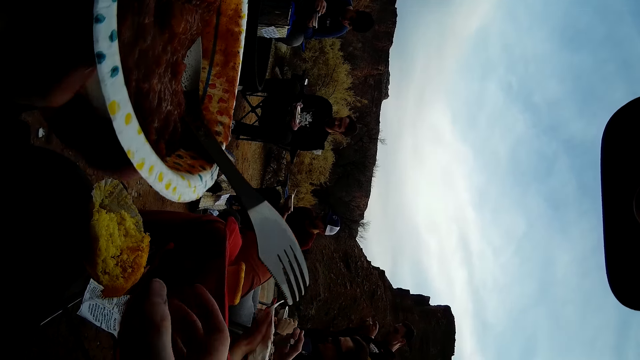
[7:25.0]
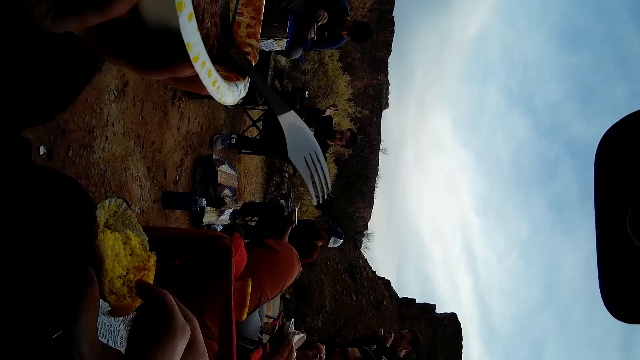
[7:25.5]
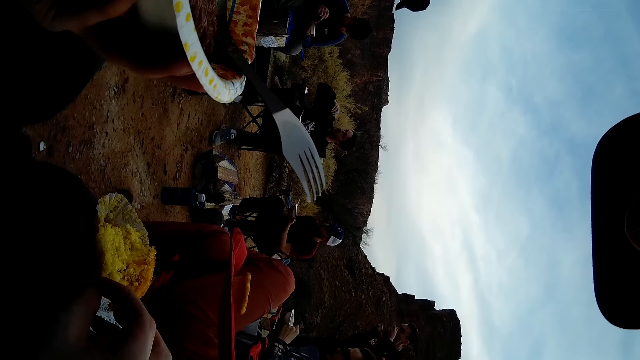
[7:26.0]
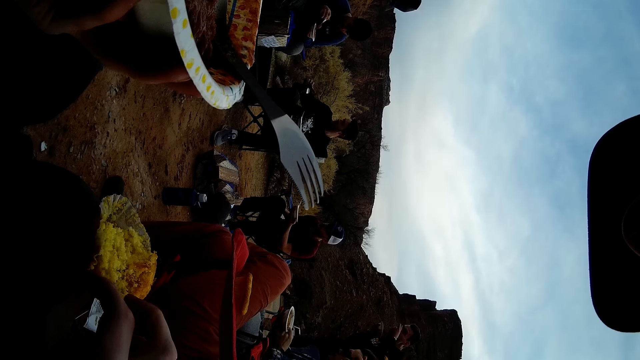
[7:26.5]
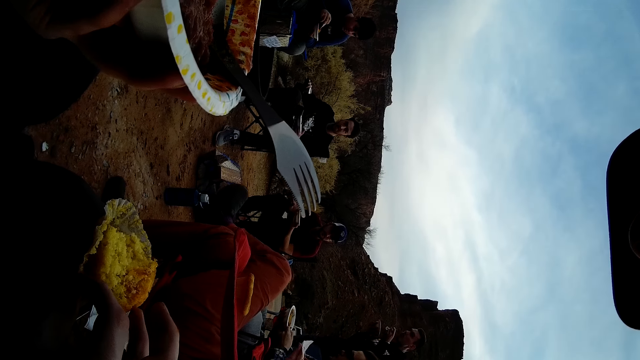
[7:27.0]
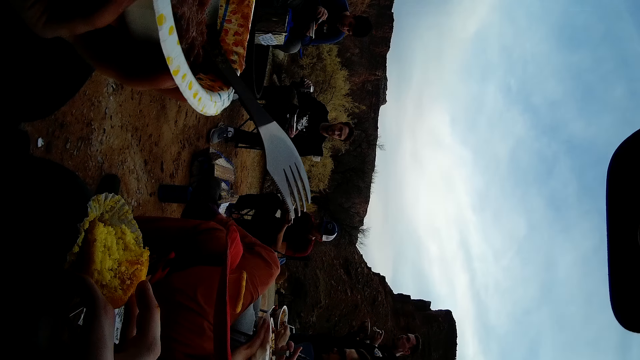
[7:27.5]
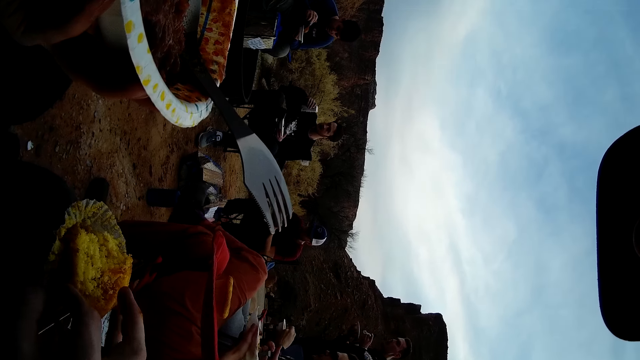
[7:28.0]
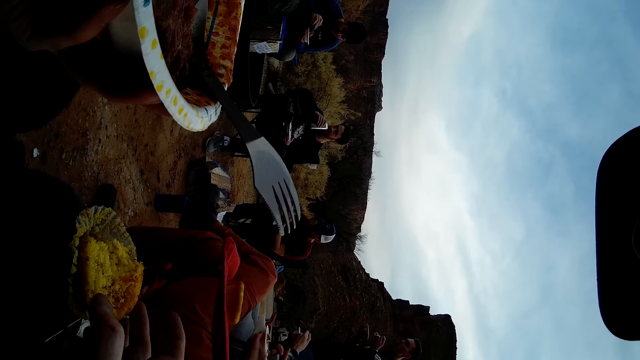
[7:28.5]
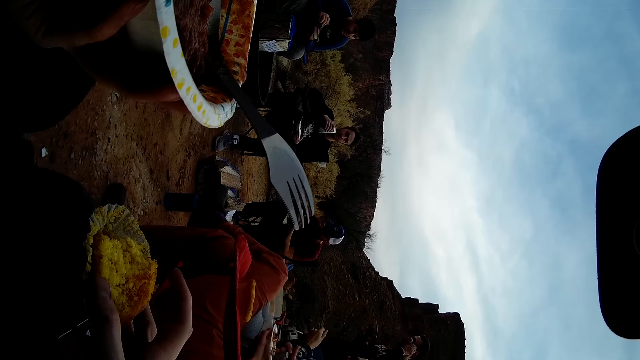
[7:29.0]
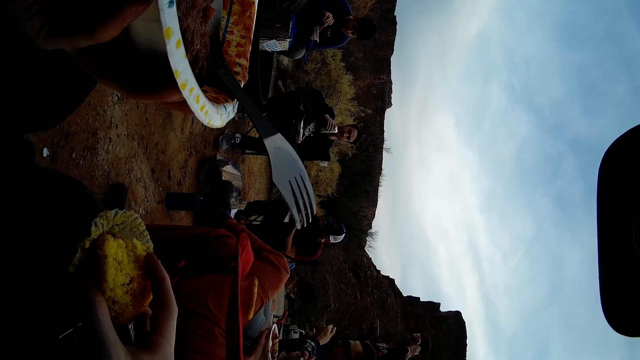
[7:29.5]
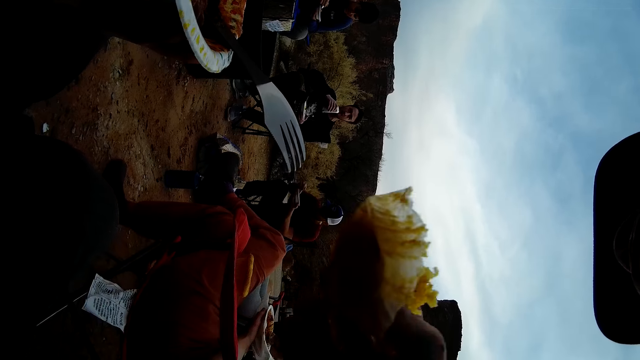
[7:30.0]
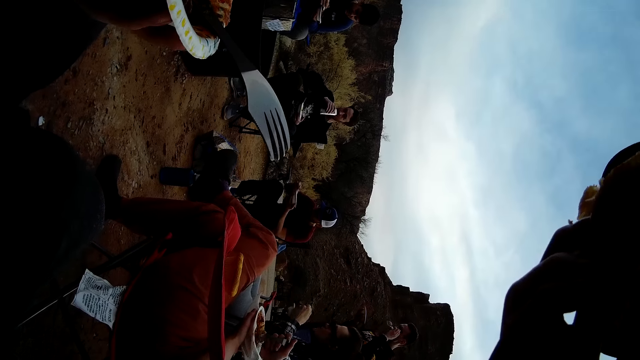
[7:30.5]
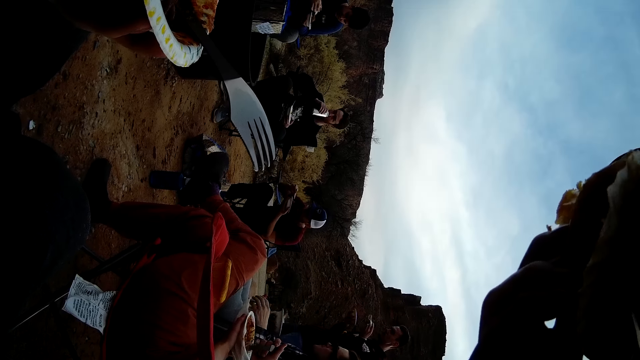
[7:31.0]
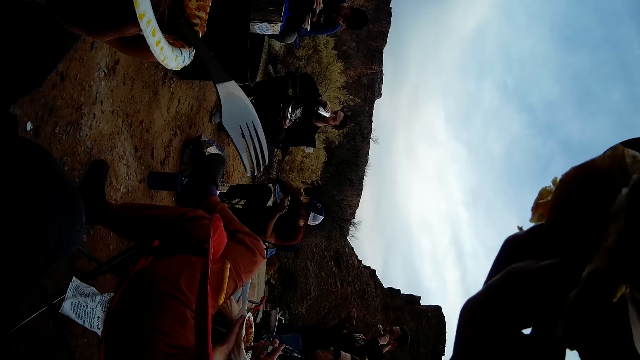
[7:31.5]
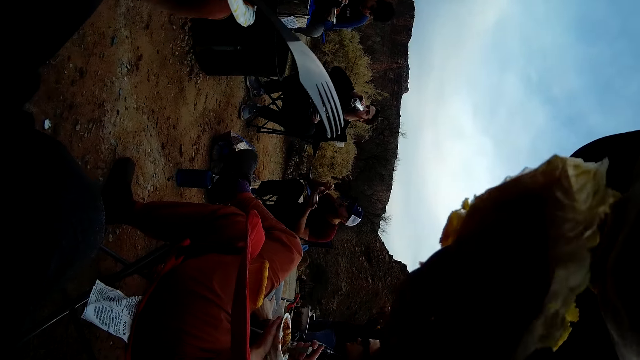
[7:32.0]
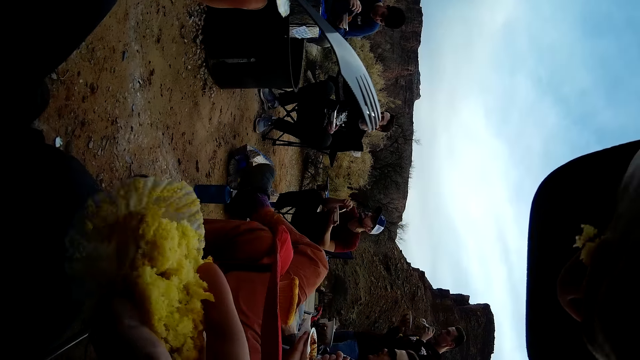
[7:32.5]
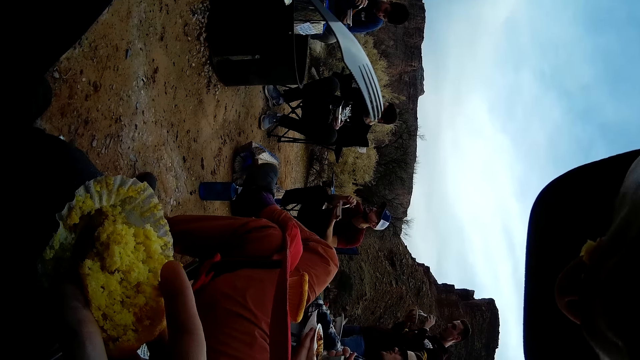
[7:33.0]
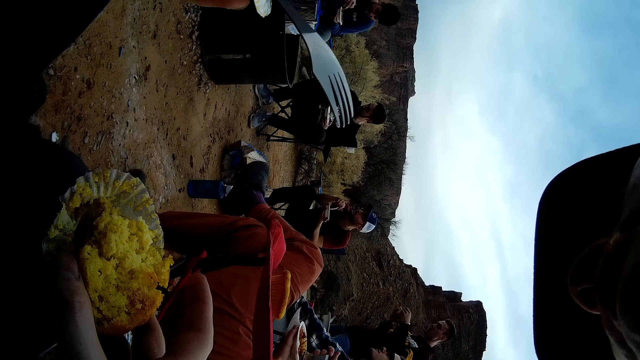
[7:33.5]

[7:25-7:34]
The camera wearer drops the spoon on the food. A person picks up a can. The camera wearer picks up the queen cake. Several people are eating. The person drinks from the can. The camera wearer bites the queen cake. The person drinks from the can.

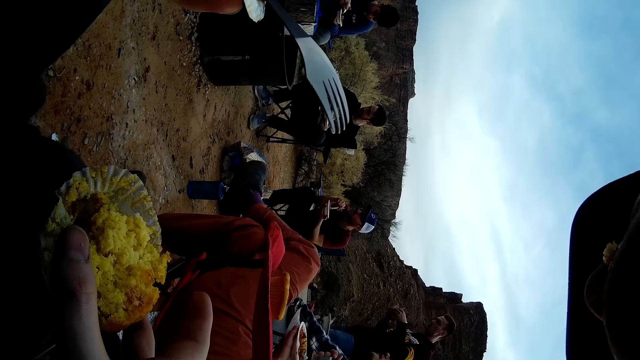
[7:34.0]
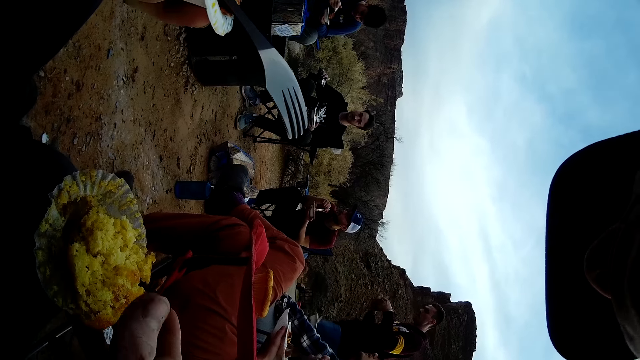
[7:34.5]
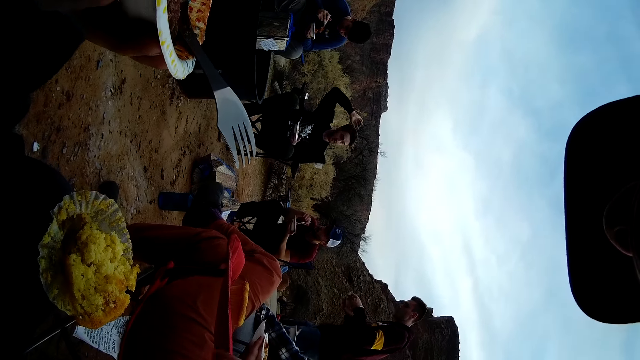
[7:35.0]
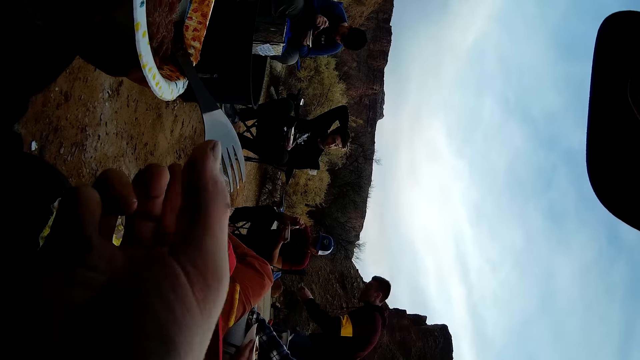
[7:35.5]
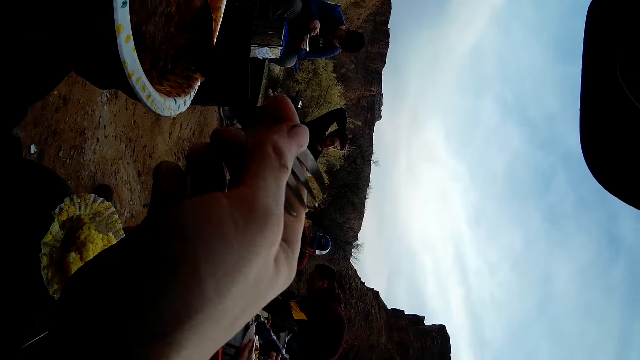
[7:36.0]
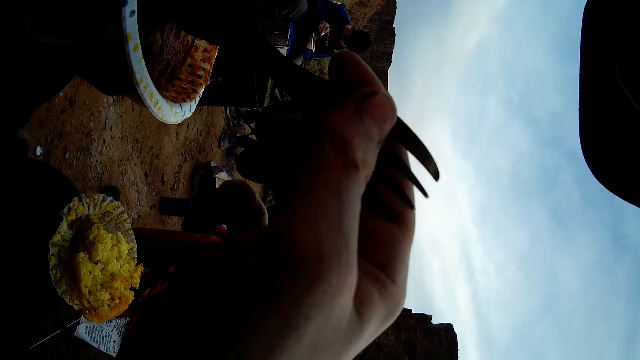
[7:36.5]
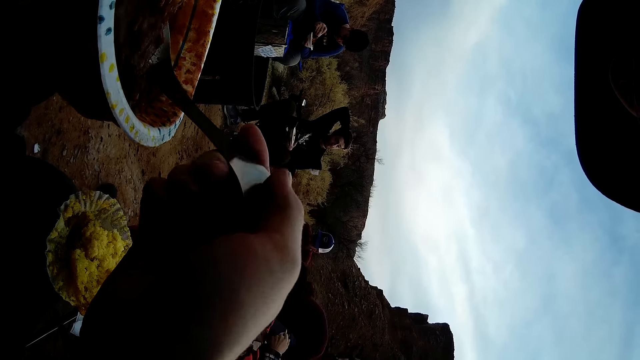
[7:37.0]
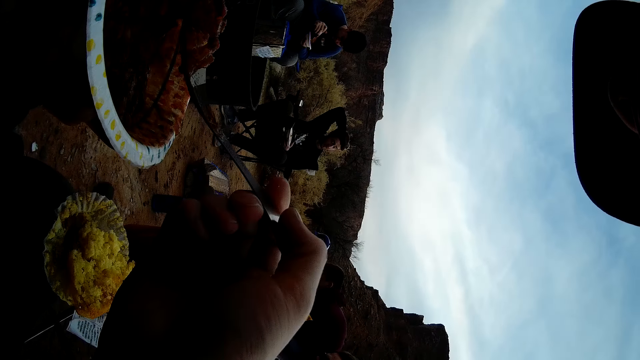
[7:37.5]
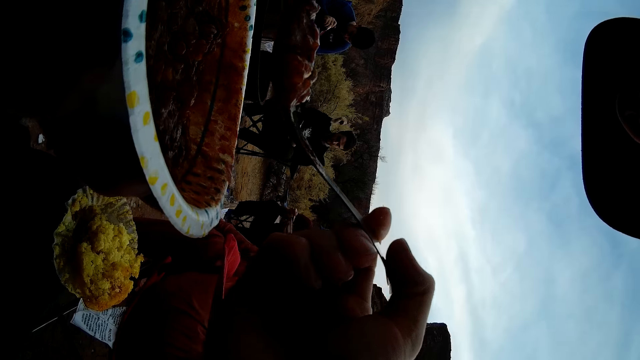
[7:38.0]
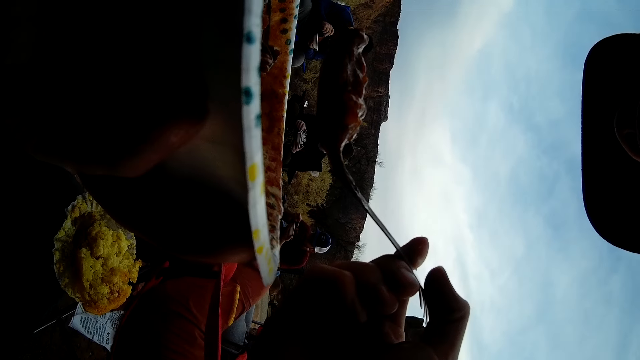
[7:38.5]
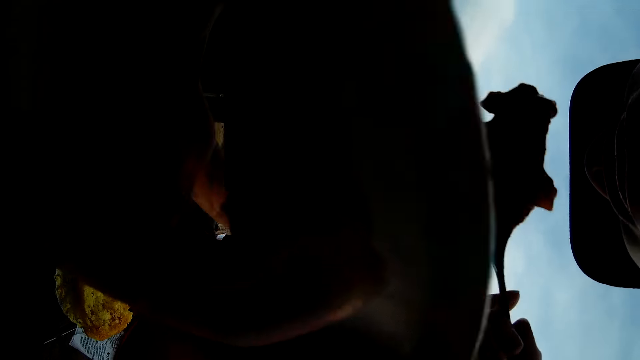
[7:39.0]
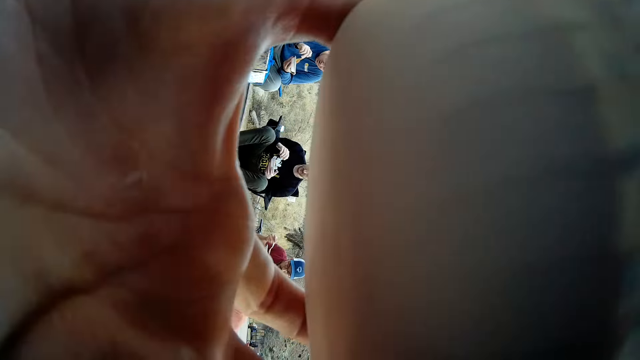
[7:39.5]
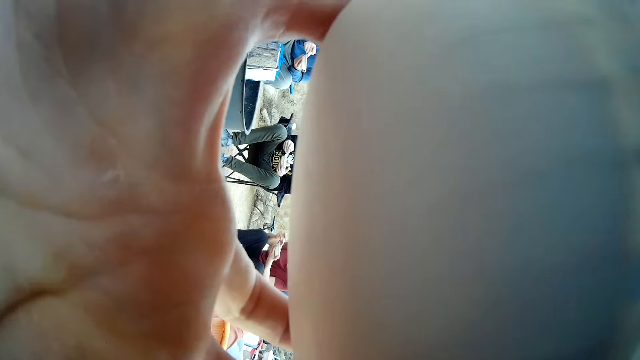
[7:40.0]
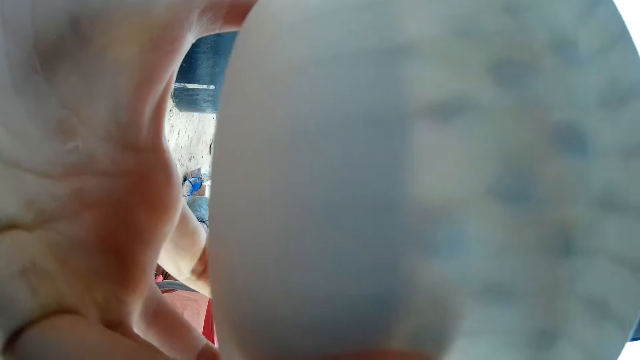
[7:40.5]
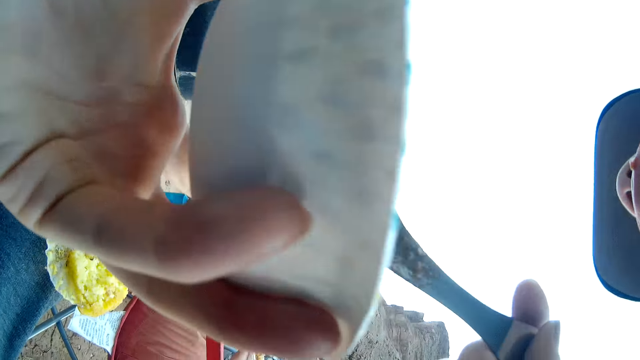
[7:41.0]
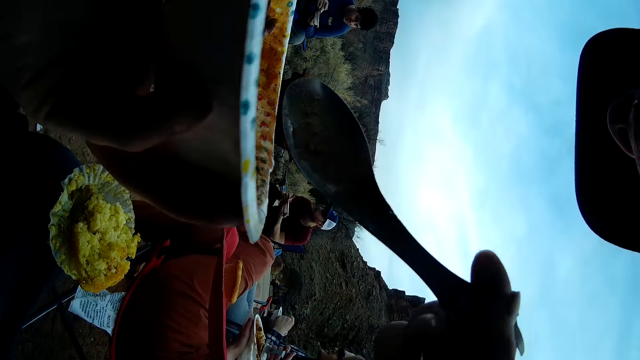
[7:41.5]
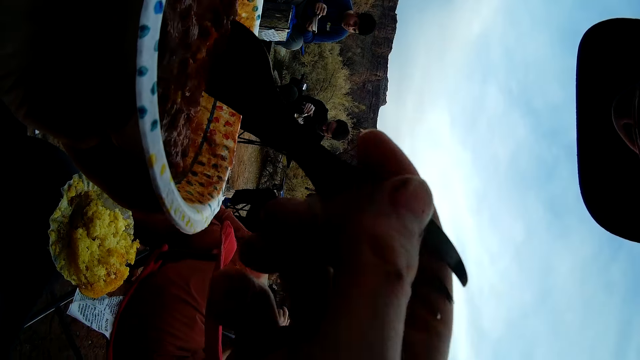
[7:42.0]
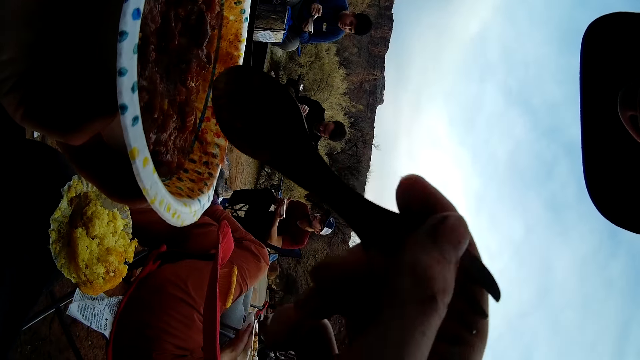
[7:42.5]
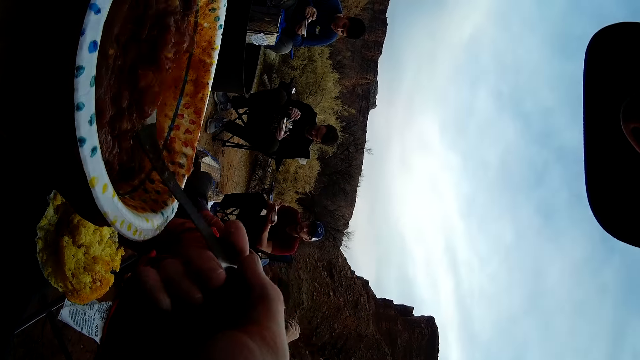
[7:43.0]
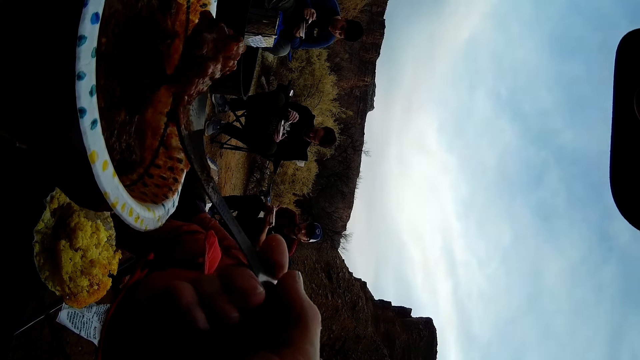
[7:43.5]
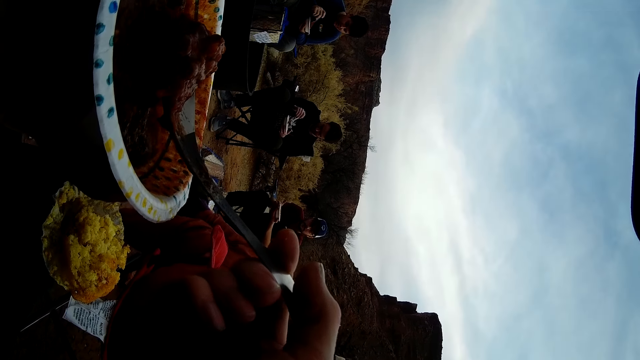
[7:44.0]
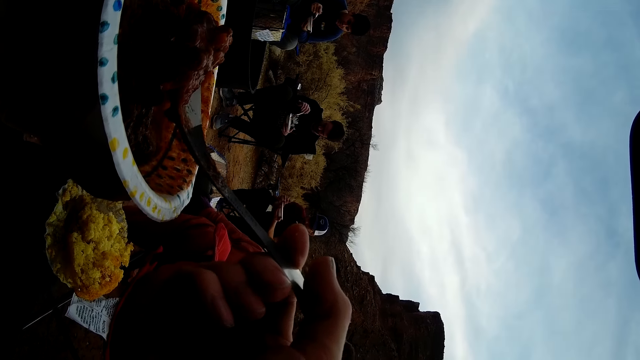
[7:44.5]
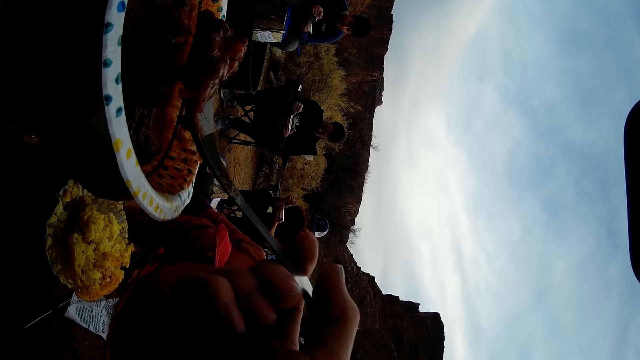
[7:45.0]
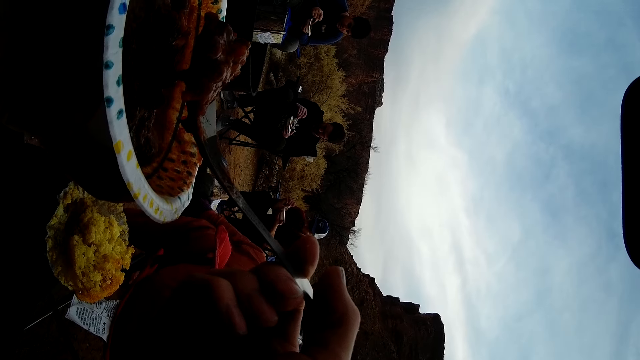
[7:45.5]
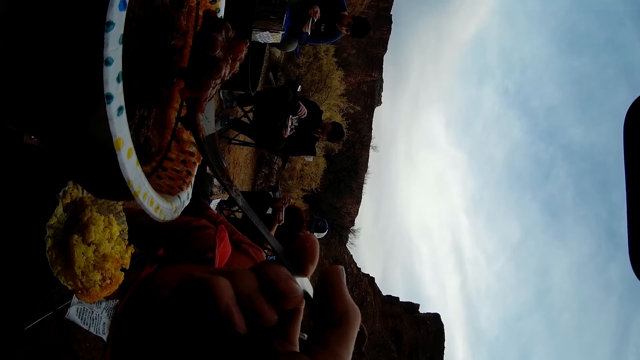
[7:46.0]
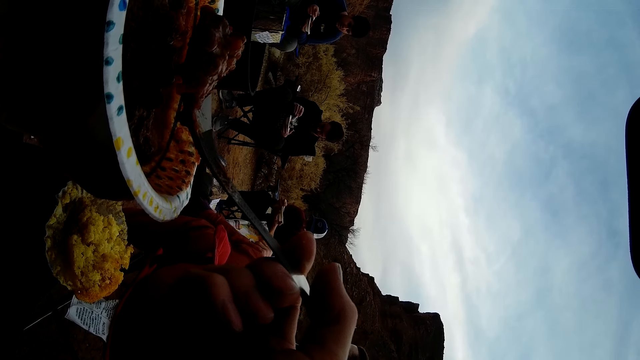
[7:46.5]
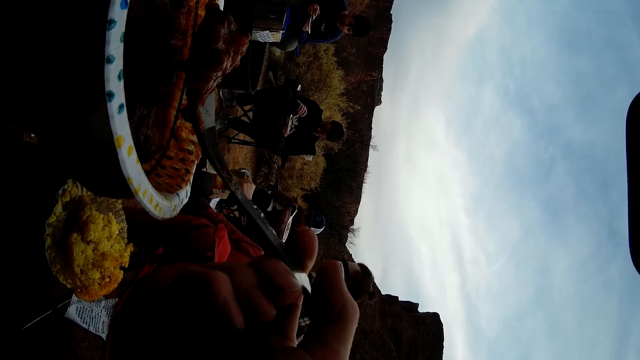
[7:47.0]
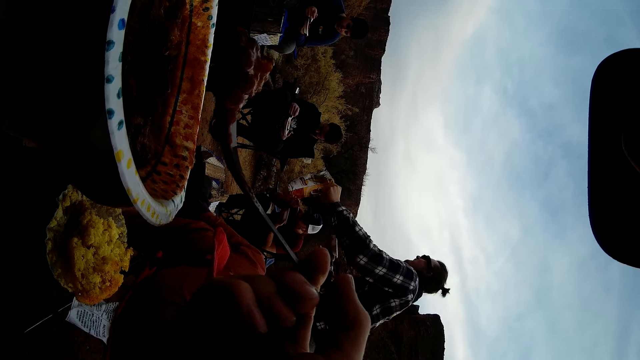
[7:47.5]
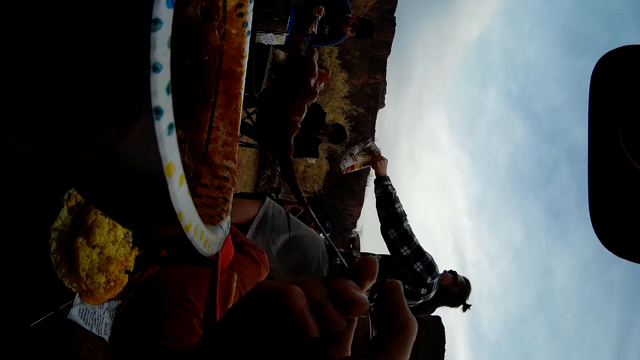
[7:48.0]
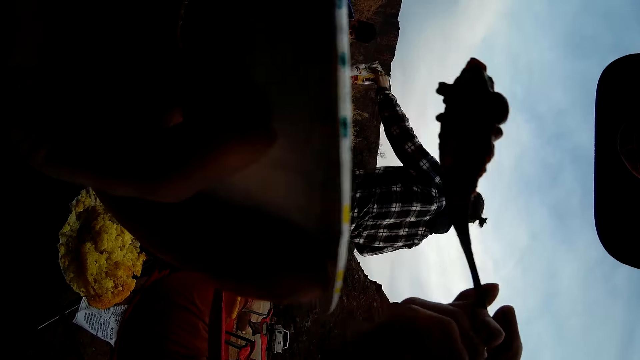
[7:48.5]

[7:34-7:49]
The camera wearer puts the queen cake on a stool. They pick up the spoon, scoop food with the spoon, and eat the food. Several people are eating. The camera wearer stirs the food in the plate. They scoop food with the spoon and look around. A person stands from his seat with a pack of snacks.
